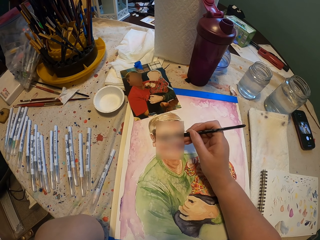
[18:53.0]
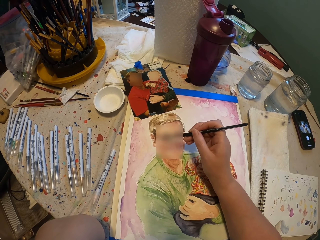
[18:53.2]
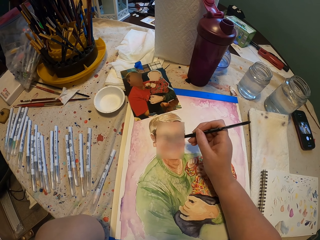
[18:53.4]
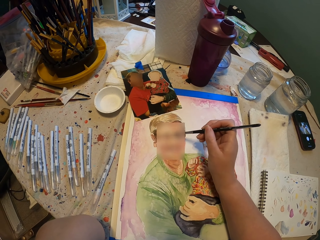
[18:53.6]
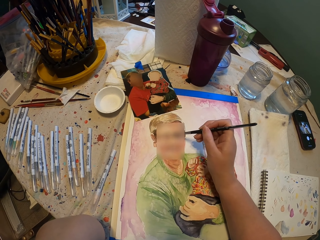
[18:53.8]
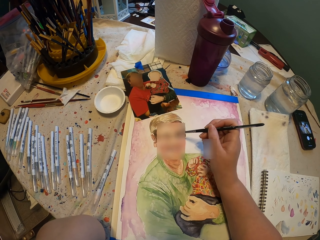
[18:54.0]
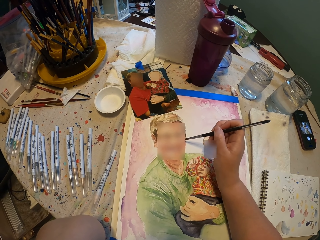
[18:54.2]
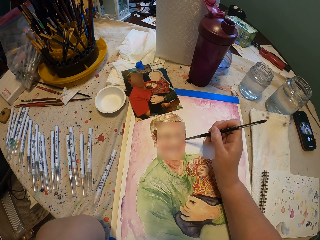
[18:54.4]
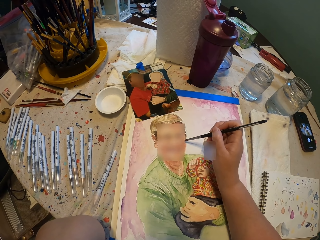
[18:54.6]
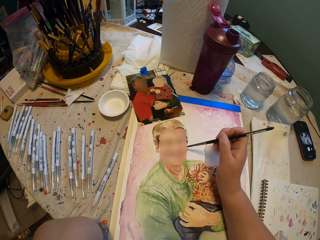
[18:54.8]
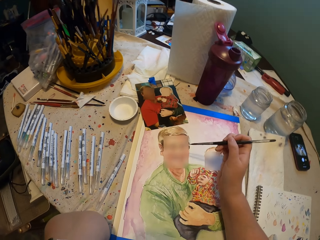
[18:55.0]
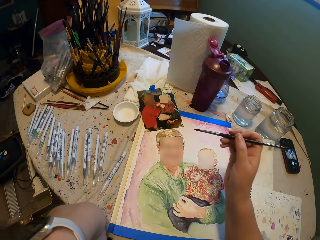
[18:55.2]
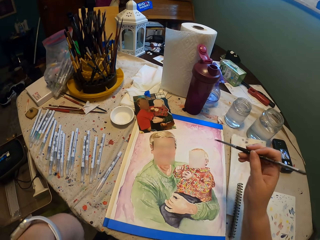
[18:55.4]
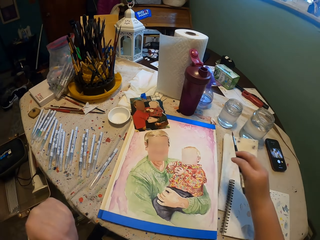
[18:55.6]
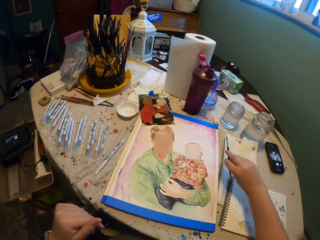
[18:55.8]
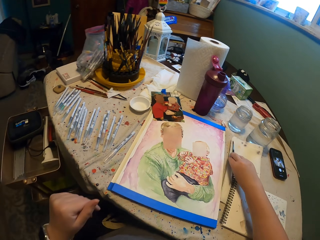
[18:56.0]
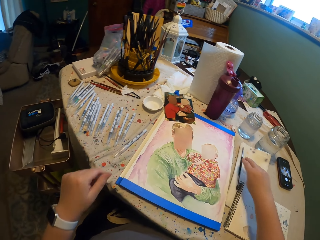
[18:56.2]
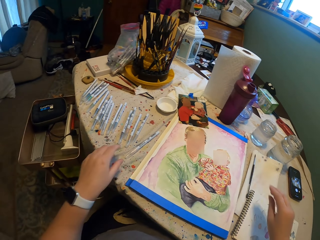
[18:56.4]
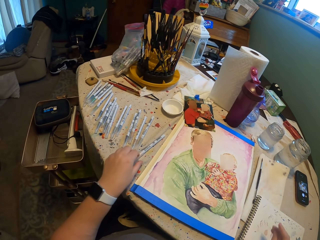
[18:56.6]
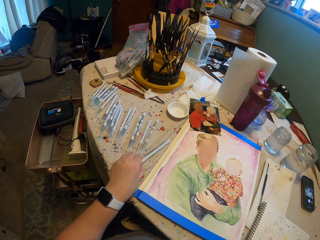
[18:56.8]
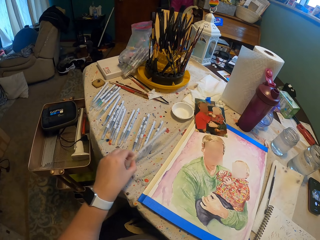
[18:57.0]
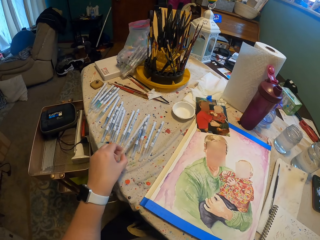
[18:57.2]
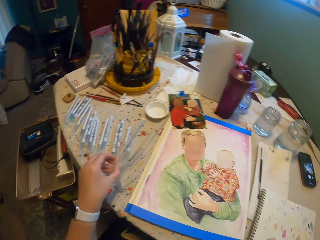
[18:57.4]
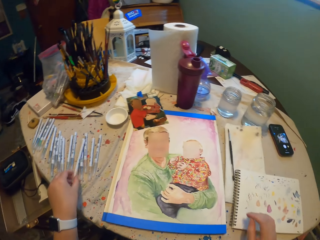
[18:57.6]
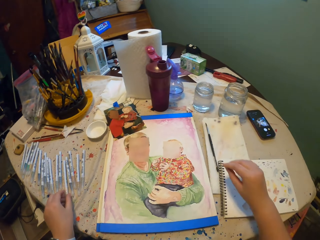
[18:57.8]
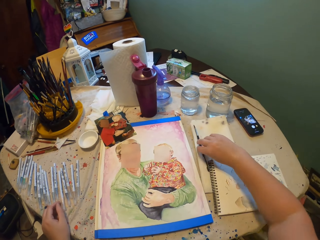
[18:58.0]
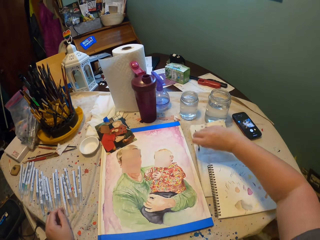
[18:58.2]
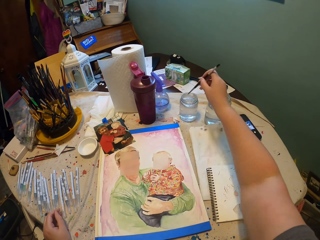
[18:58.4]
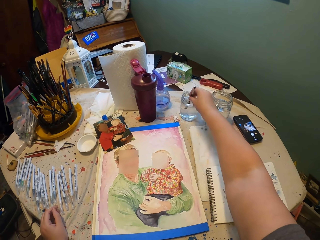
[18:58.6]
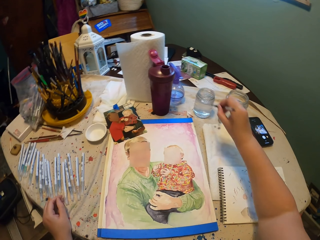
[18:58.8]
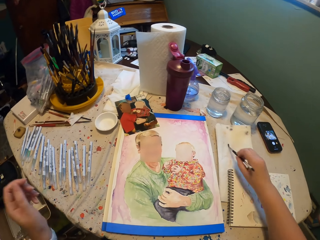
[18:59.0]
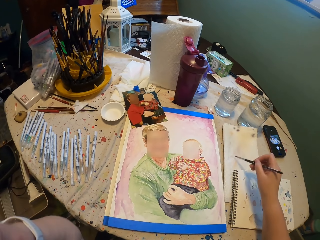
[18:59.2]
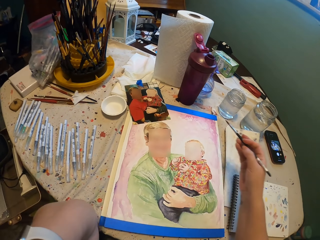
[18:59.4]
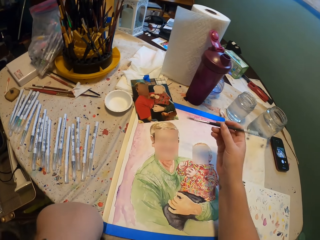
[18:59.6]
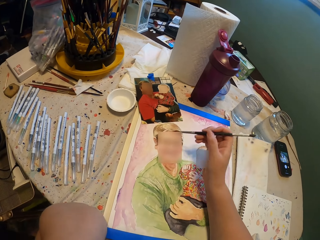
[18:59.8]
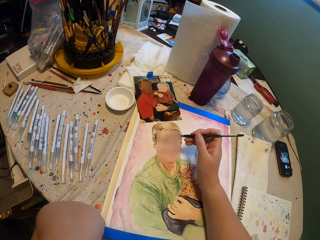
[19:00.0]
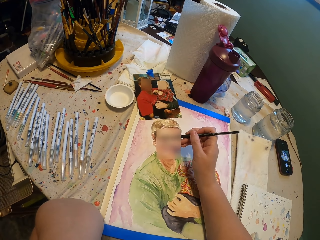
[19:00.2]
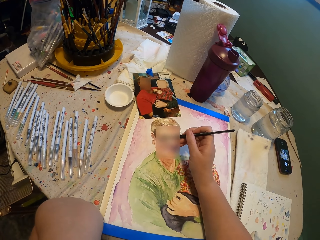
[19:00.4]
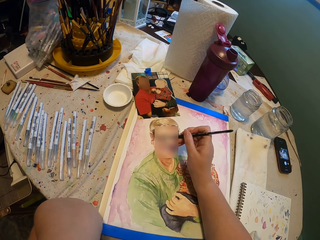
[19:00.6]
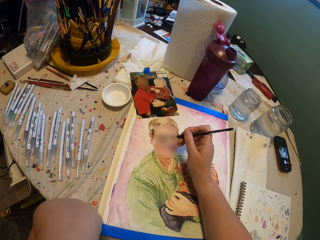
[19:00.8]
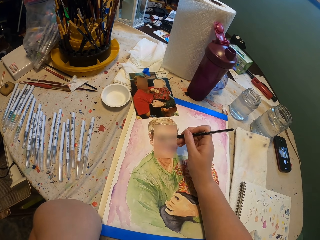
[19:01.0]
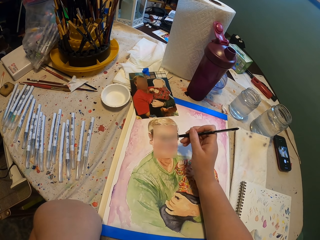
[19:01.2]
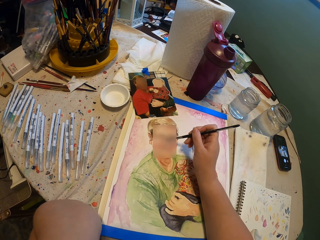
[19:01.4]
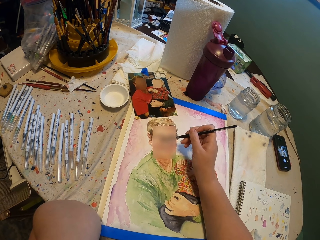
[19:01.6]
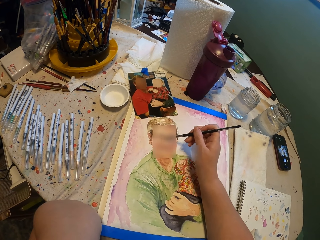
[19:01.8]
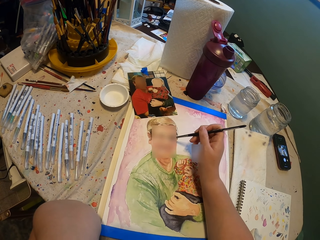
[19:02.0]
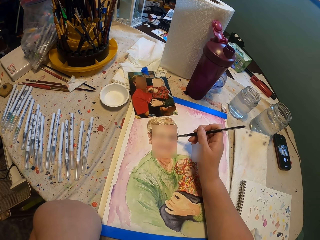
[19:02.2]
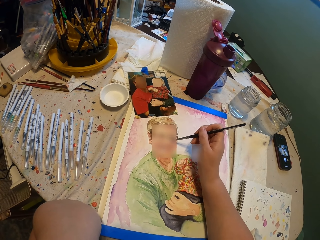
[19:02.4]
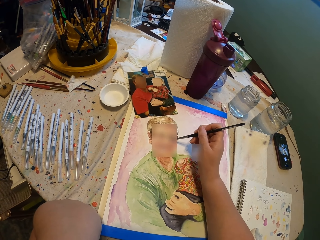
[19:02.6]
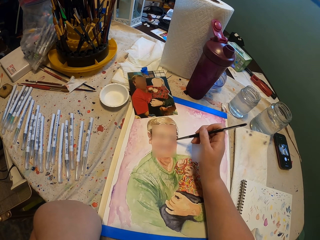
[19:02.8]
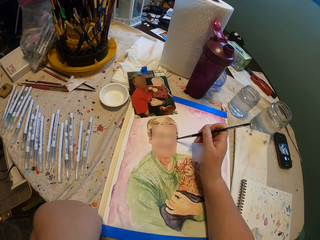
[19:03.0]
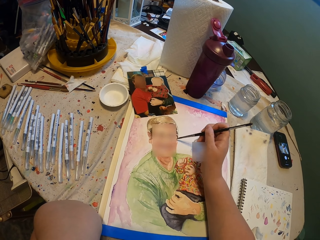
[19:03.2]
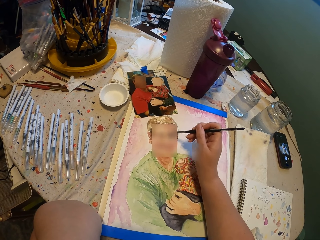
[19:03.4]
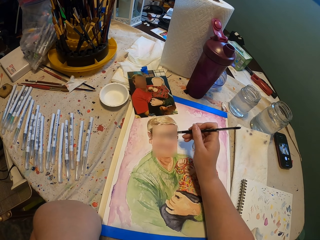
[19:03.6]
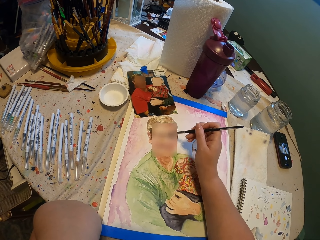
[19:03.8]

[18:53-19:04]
The camera wearer places the paint brush on the table. They pick the pen from the table and place the pen on the table. They pick the paint brush from a cloth on the table, dip the paint brush in a water can and dry the paint brush with the cloth on the table. They draw on the paper. They paint on the book.

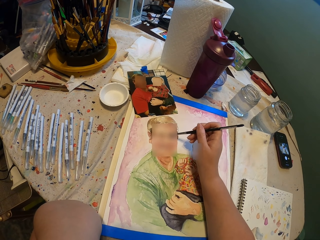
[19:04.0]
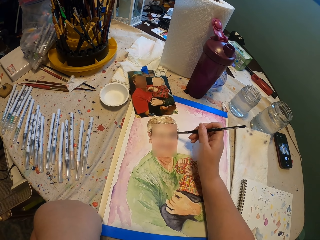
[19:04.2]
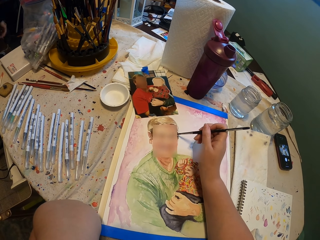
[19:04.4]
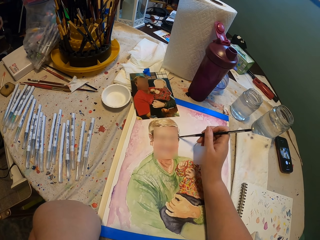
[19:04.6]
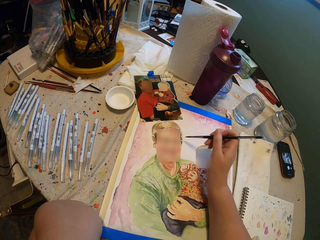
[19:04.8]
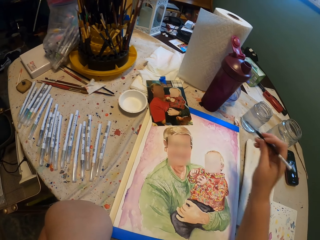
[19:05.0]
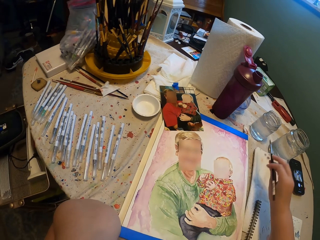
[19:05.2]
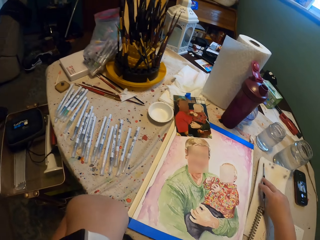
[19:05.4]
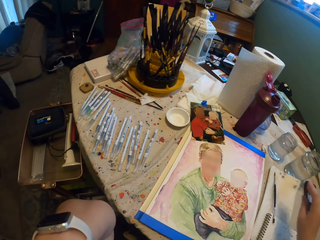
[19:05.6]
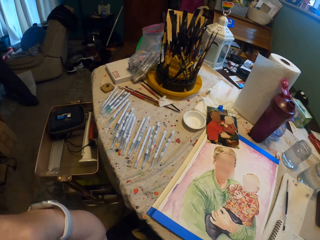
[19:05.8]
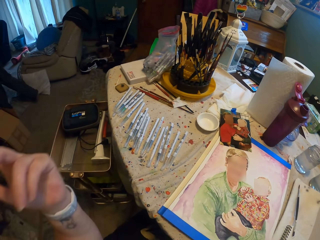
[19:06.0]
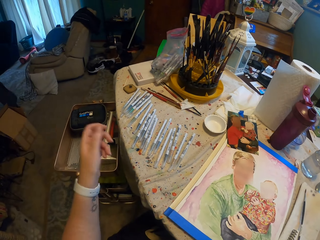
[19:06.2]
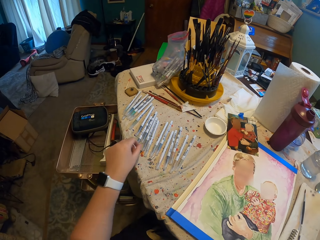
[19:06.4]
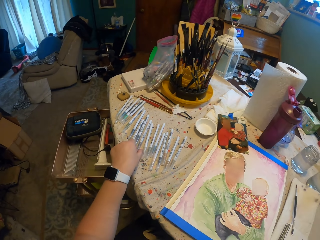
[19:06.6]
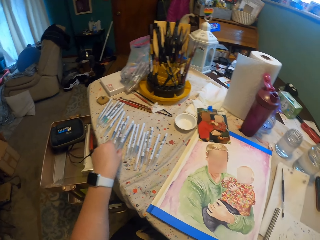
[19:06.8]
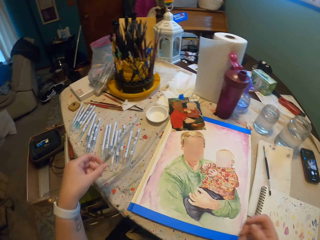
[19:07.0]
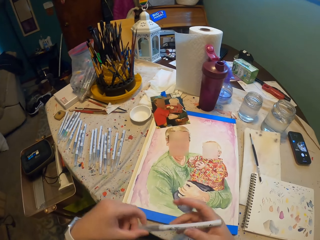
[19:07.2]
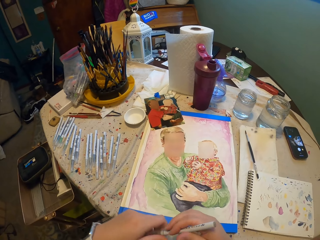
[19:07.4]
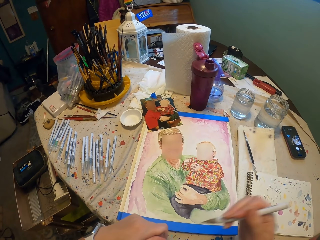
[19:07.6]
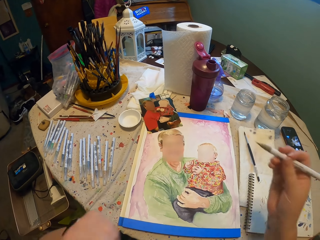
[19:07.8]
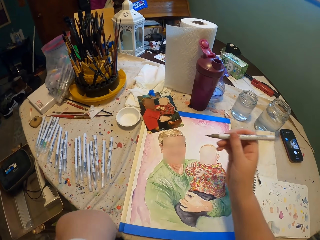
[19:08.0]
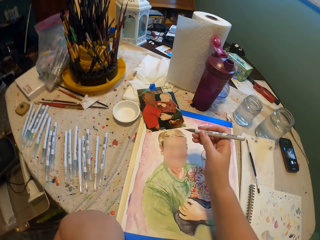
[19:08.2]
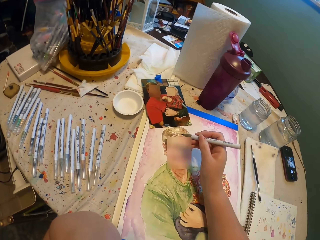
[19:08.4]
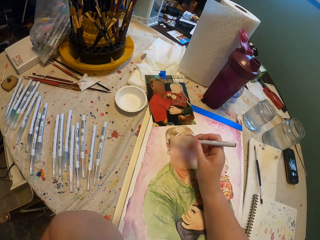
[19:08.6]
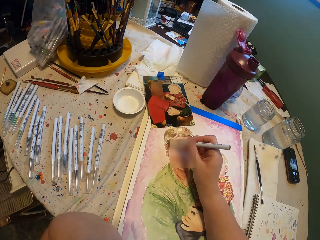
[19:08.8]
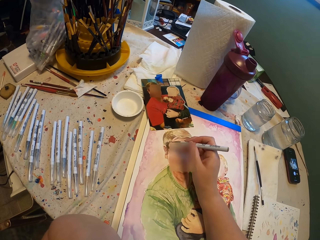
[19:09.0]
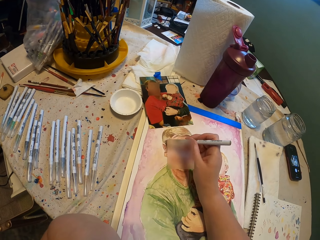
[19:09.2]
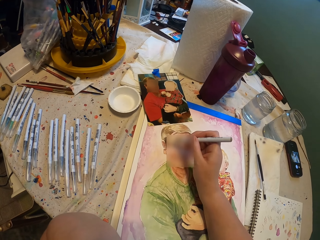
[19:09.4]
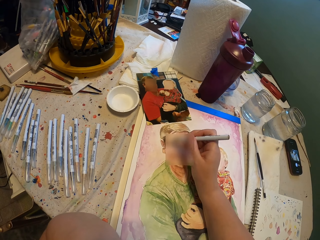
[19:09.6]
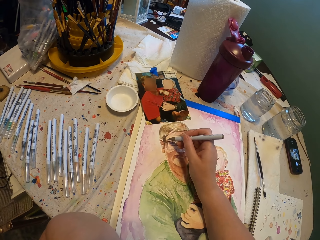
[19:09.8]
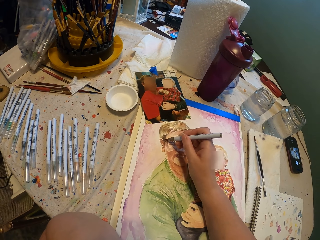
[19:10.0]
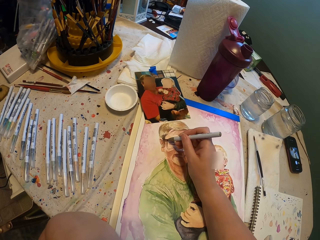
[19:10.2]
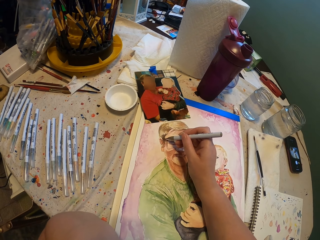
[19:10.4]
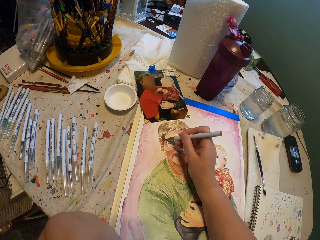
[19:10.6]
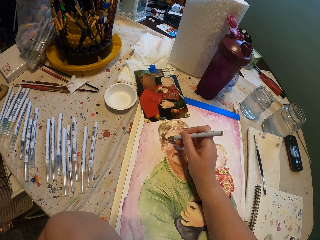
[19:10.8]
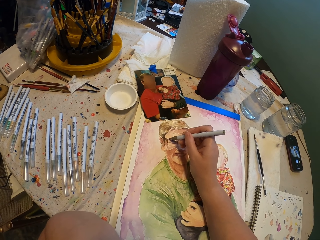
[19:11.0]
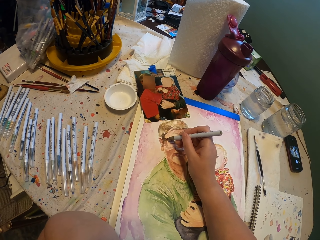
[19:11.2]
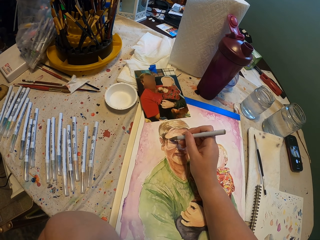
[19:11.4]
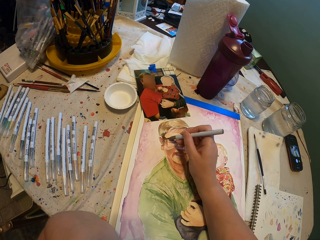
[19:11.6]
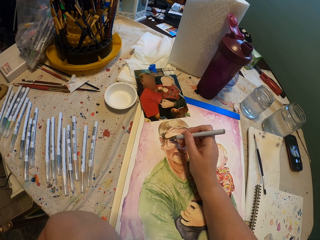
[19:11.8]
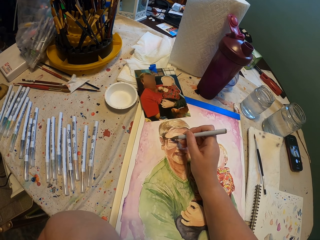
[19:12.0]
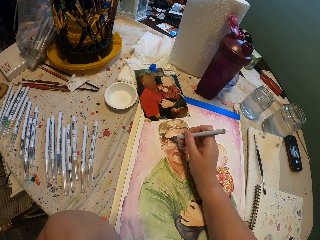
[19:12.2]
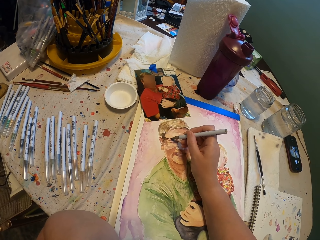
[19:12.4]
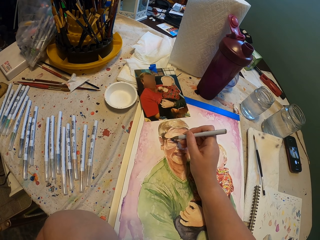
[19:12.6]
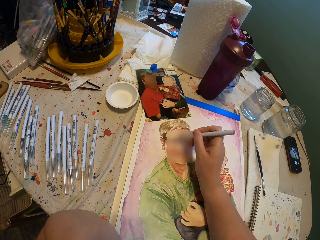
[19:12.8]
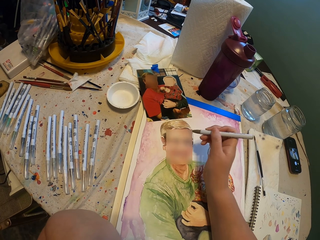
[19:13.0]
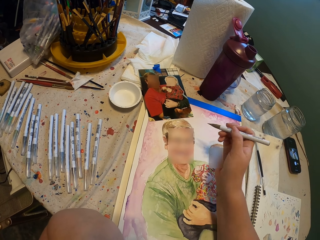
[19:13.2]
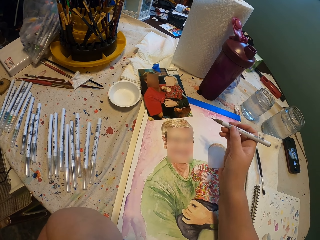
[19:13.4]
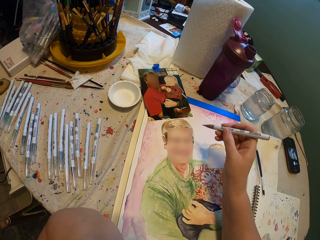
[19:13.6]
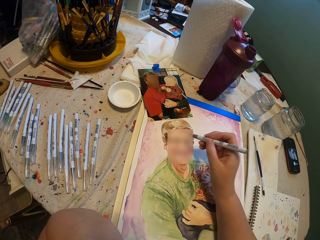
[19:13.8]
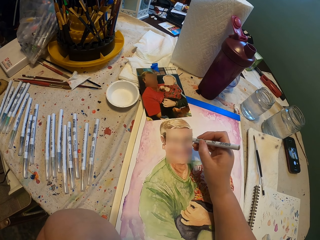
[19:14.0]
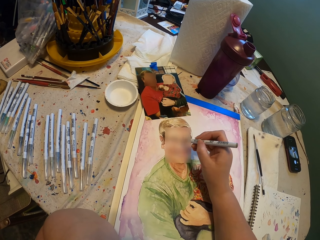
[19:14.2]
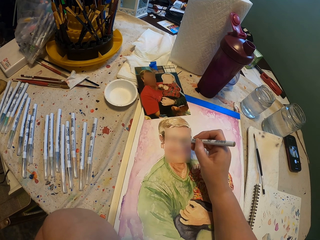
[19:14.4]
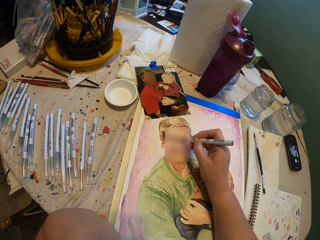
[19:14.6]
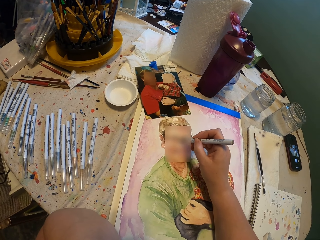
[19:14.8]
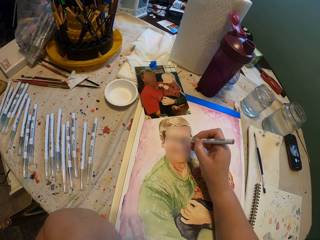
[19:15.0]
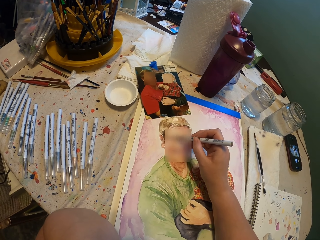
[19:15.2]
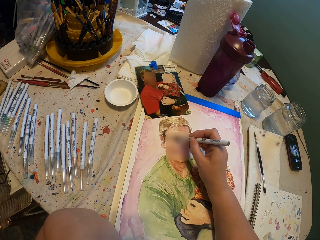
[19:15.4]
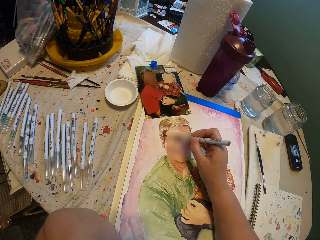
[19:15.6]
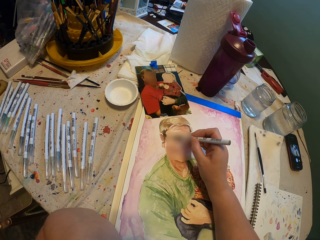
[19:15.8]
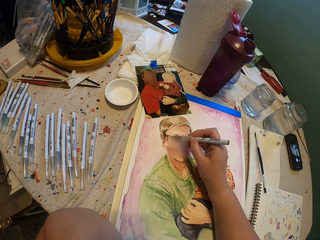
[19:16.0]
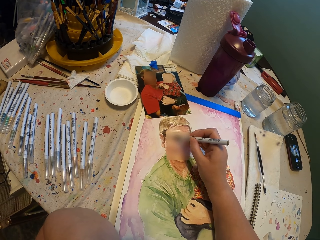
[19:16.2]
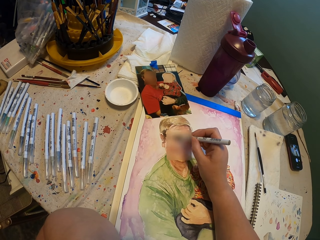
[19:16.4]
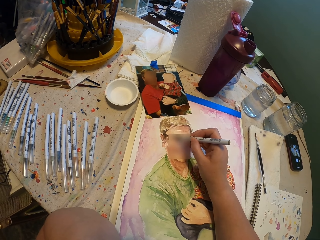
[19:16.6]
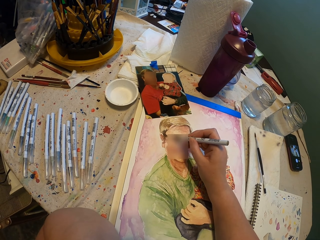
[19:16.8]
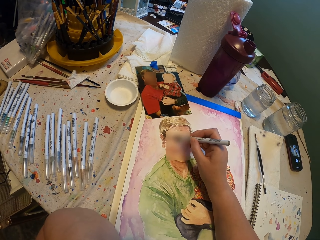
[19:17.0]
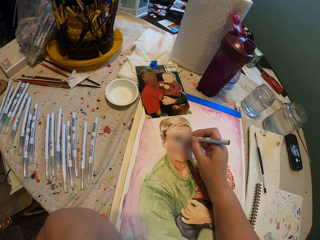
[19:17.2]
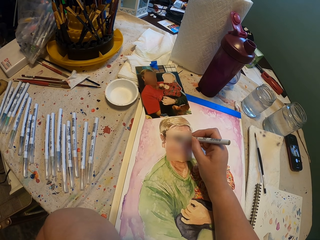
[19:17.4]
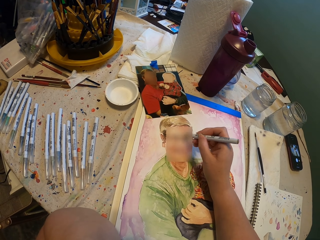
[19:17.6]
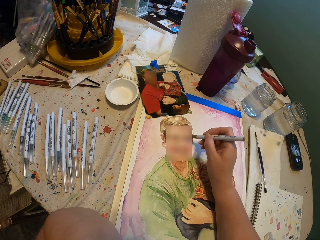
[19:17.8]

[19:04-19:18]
The camera wearer places the paint brush on the table. They pick the pen from the table. They draw on the paper.
